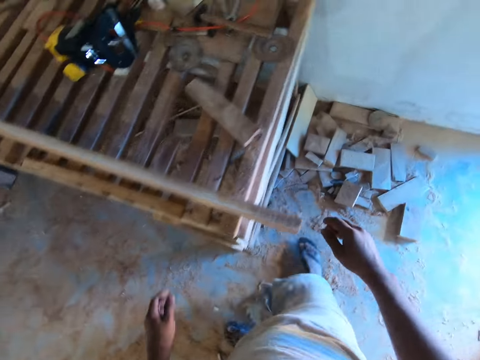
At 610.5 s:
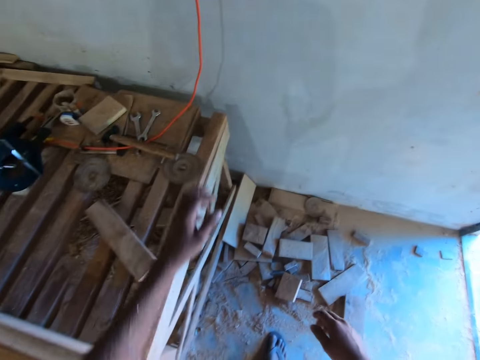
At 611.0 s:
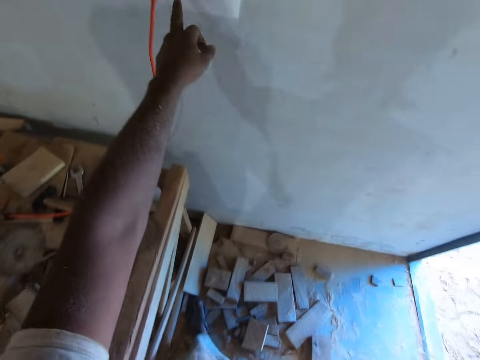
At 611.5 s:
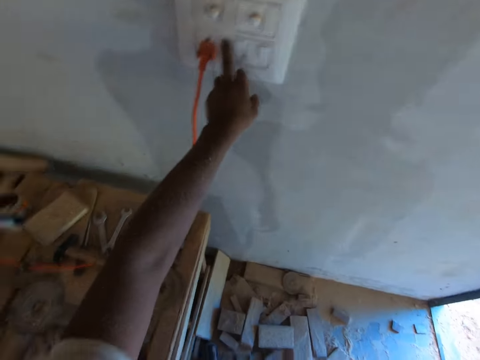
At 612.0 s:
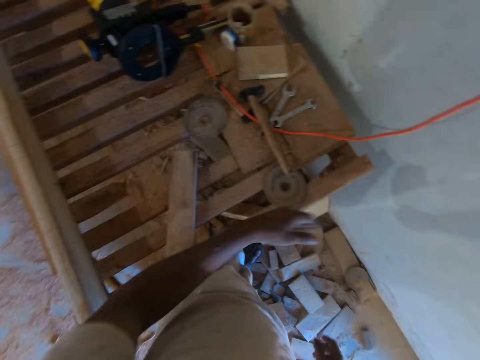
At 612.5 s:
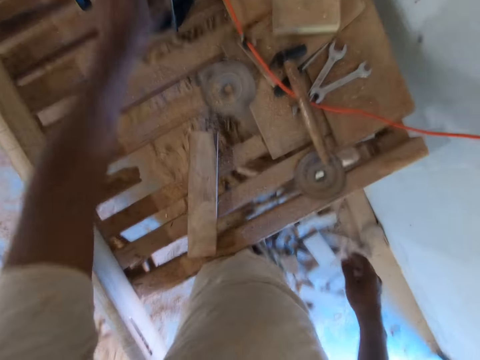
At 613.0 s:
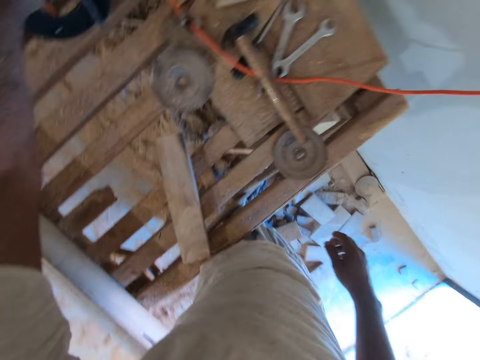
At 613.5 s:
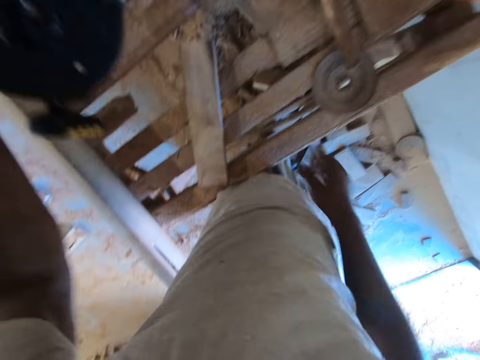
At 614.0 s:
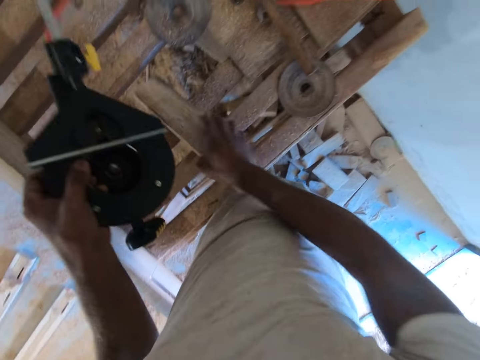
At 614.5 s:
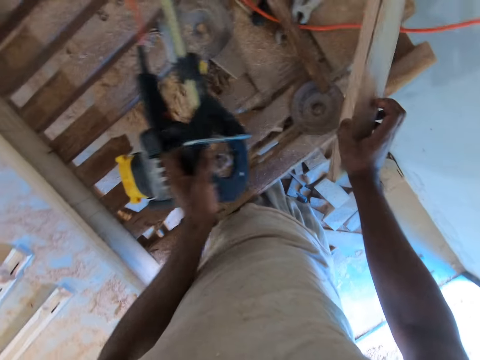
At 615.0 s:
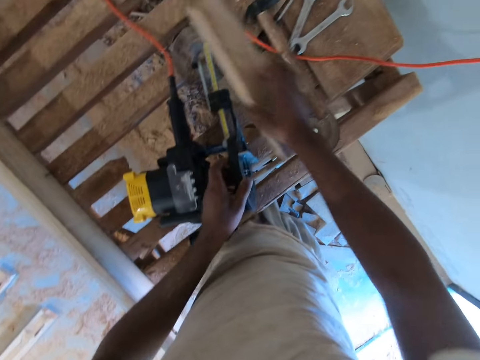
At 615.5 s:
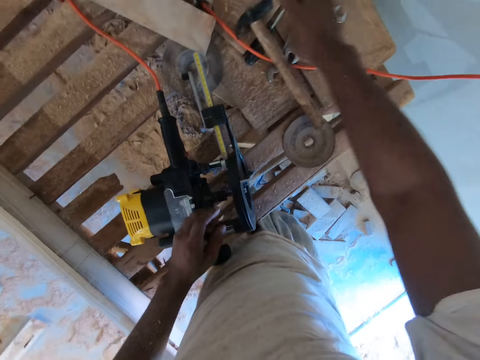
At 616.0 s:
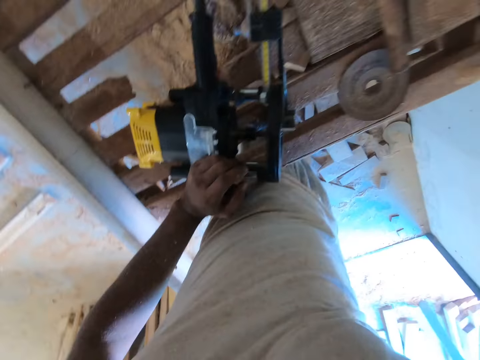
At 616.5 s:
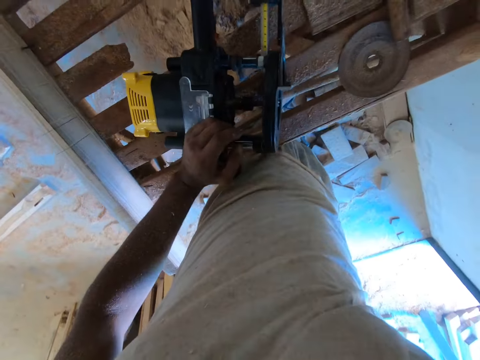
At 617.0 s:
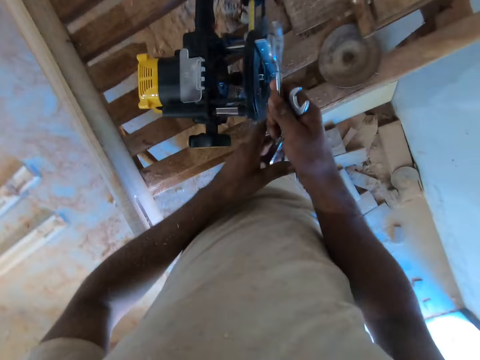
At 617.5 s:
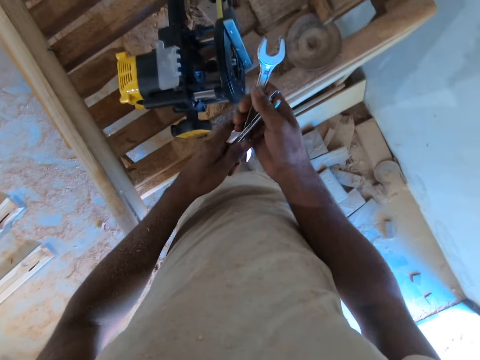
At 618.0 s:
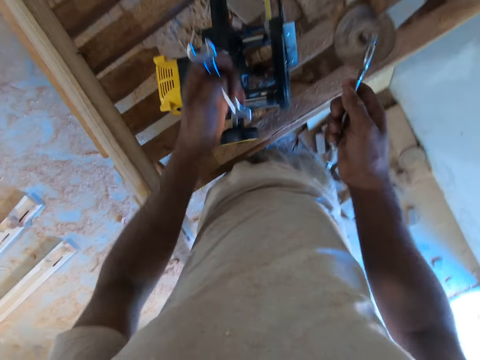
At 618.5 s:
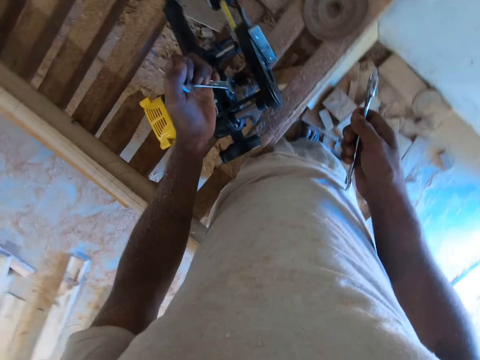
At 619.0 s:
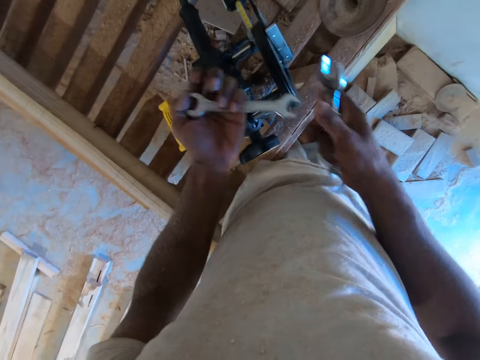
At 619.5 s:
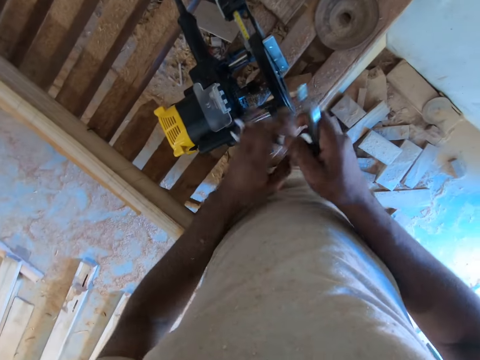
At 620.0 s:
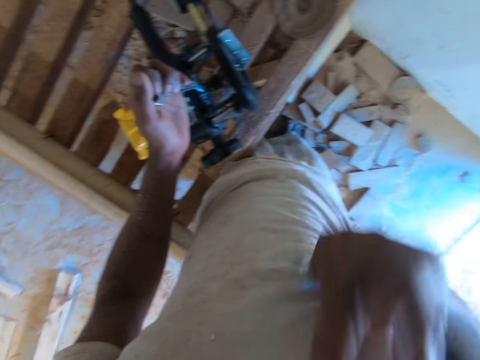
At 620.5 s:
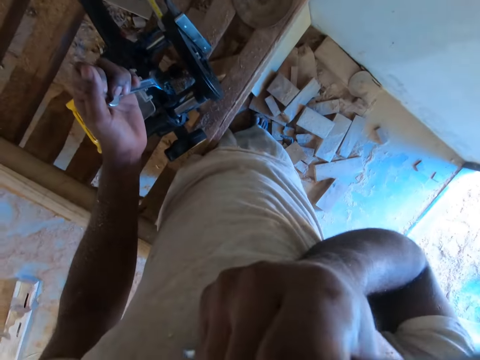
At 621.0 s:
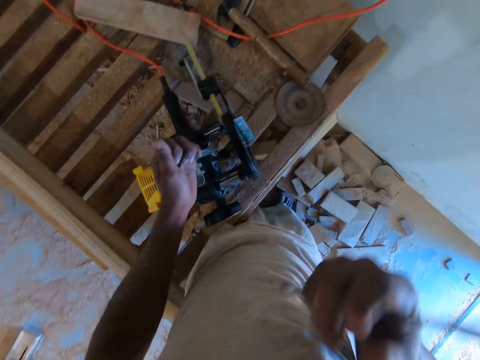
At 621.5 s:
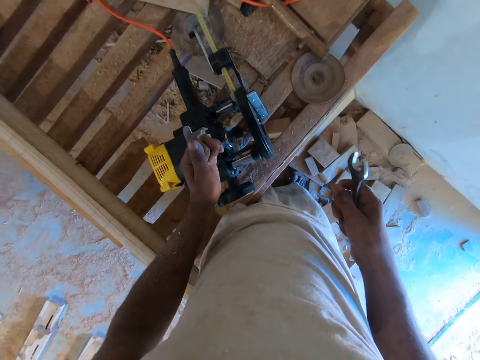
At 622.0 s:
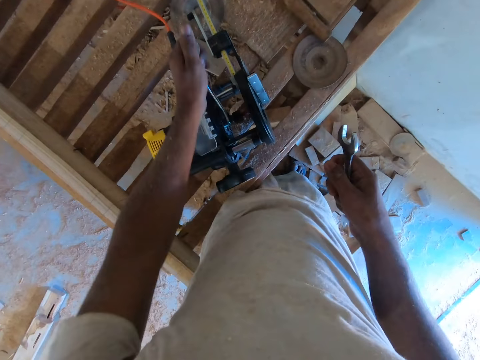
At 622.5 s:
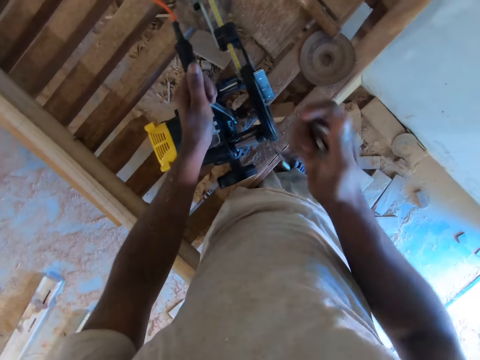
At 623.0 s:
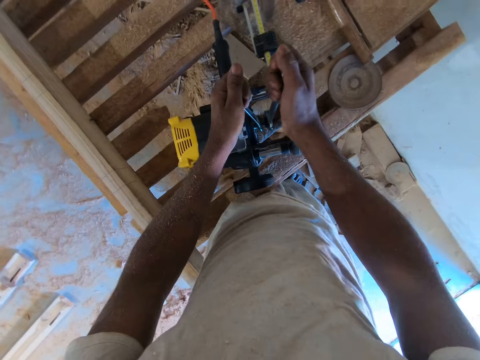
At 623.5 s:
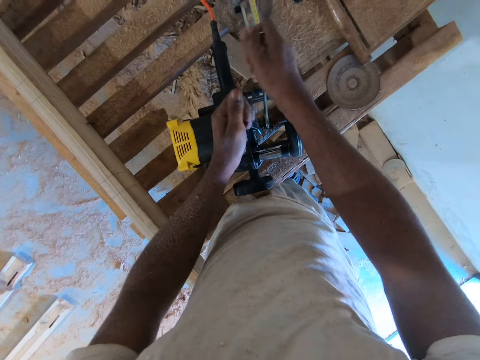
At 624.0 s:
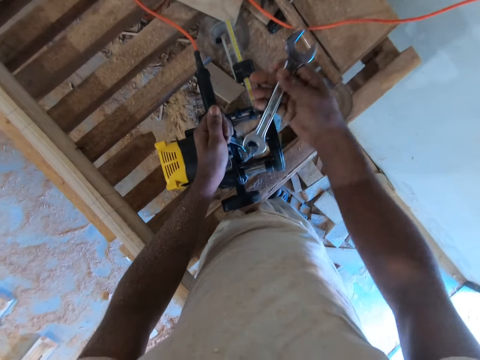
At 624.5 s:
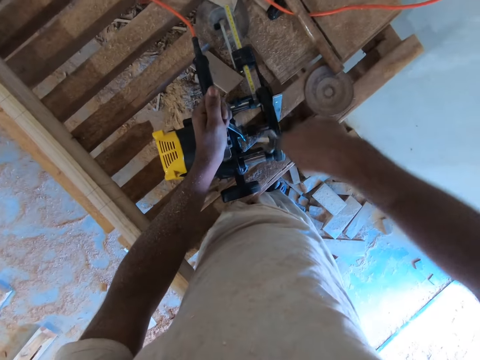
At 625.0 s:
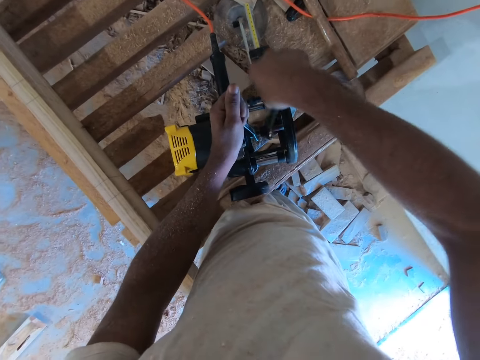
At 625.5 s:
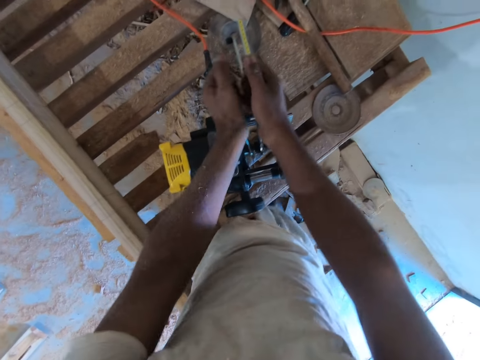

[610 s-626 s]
The camera wearer presses a switch on the wall with his left hand. He picks the wood planer machine from the platform with his left hand. He picks the piece of wood from the platform with his left hand and moves the wood. He places the wood planer machine on the platform with his left hand. He drops the piece of wood on the platform with his right hand. He picks some spanners from the platform with his right hand. He passes the spanner from his right hand to his left hand. He passes the spanner from his left hand to his right hand. He moves the spanner on different angles. He passes the spanner from his right hand to his left hand. He scratches himself. He unscrews a nut in the wood planer machine with the spanner in his left hand. He unscrews the nut in the wood planer machine with the spanner in his right hand. He removes a bolt with the two spanners.

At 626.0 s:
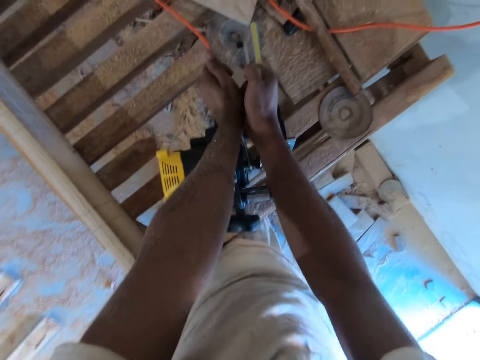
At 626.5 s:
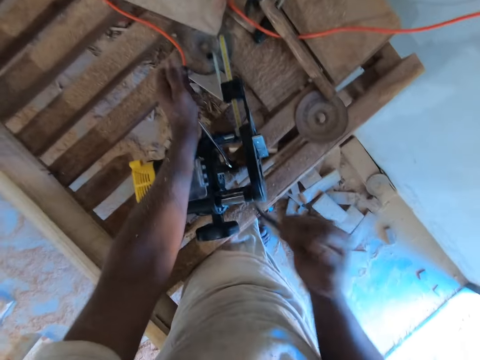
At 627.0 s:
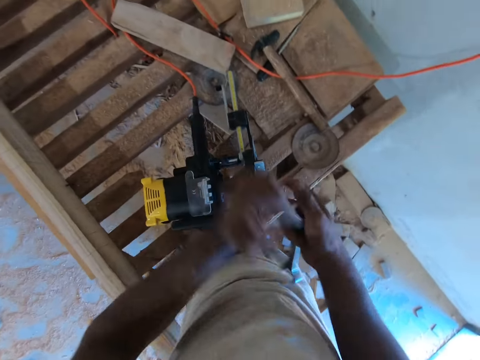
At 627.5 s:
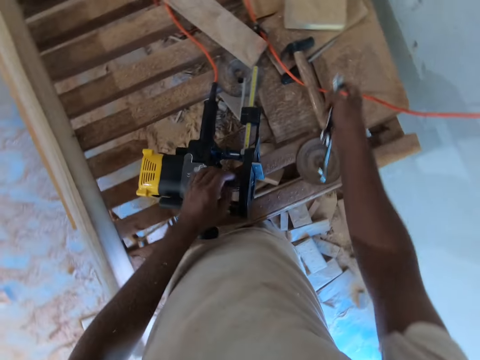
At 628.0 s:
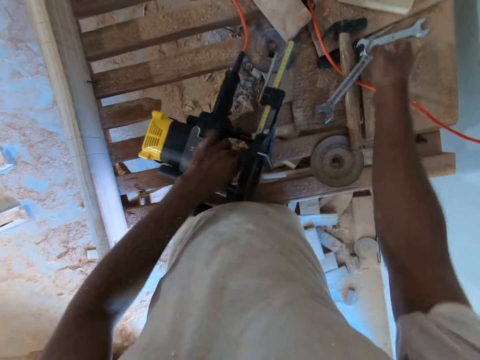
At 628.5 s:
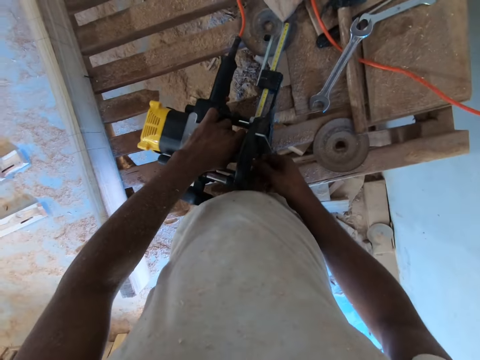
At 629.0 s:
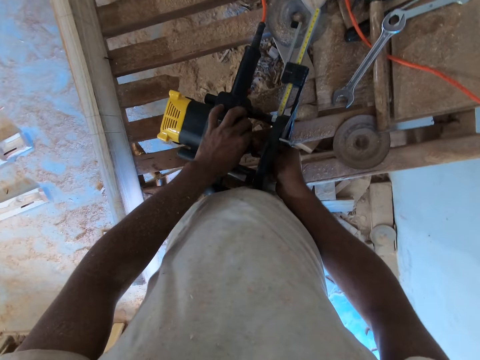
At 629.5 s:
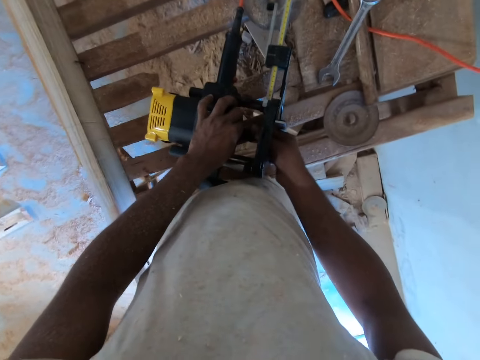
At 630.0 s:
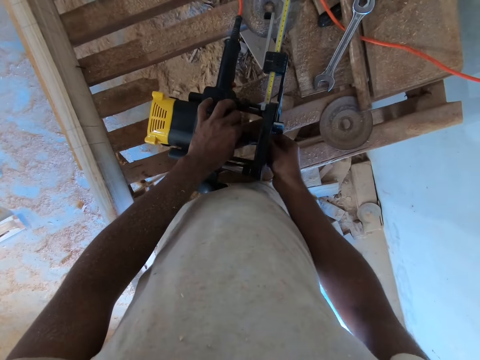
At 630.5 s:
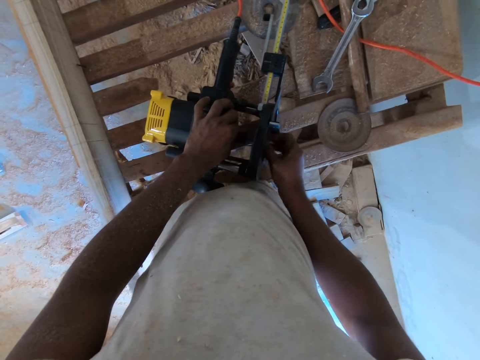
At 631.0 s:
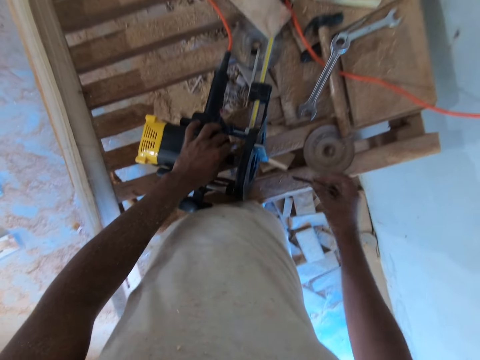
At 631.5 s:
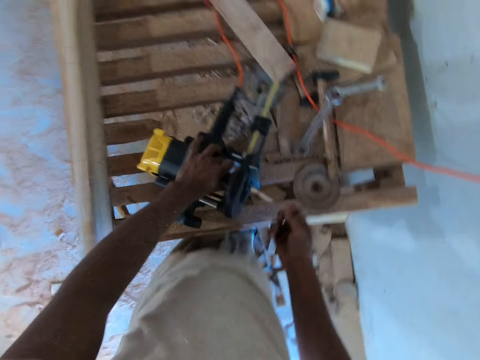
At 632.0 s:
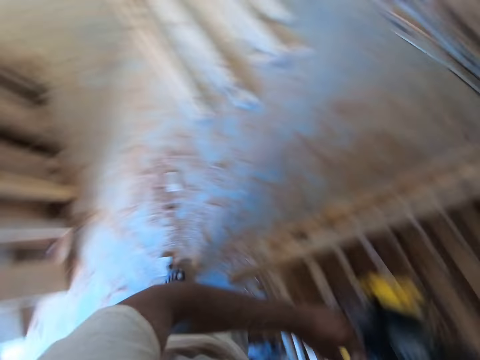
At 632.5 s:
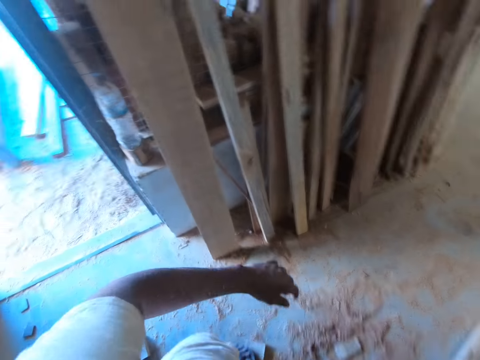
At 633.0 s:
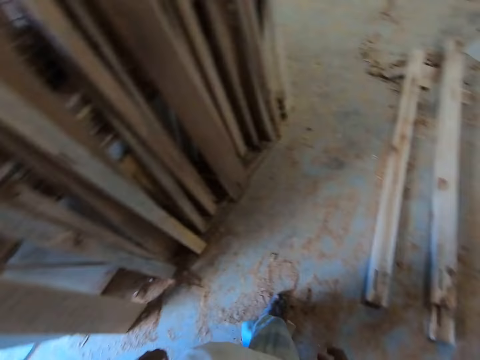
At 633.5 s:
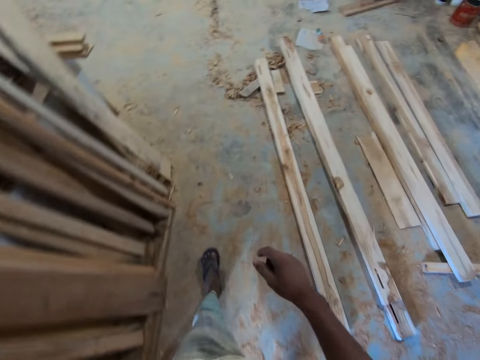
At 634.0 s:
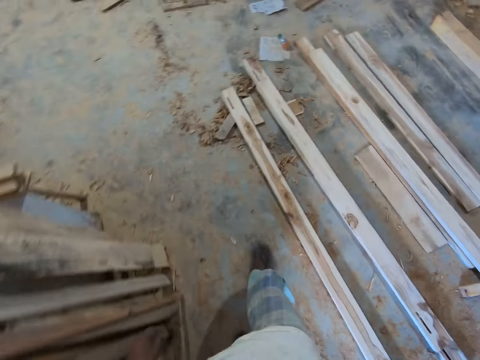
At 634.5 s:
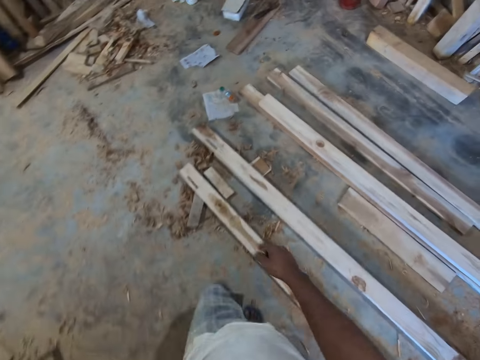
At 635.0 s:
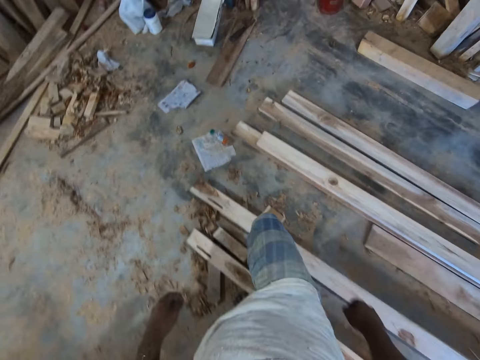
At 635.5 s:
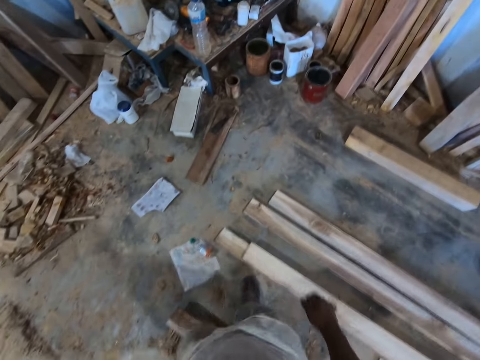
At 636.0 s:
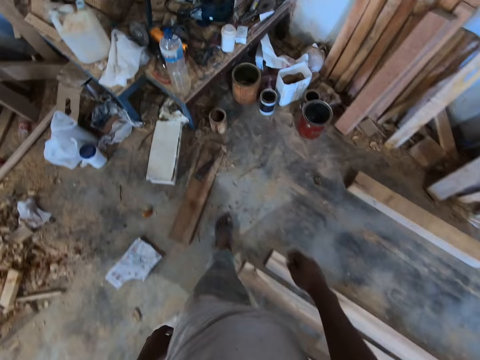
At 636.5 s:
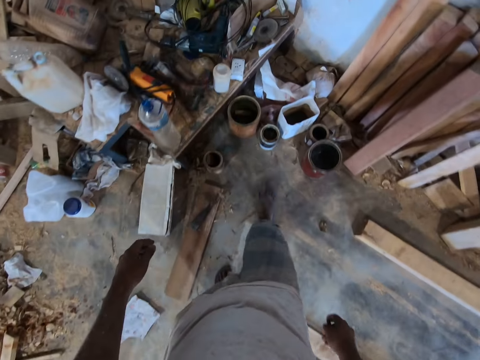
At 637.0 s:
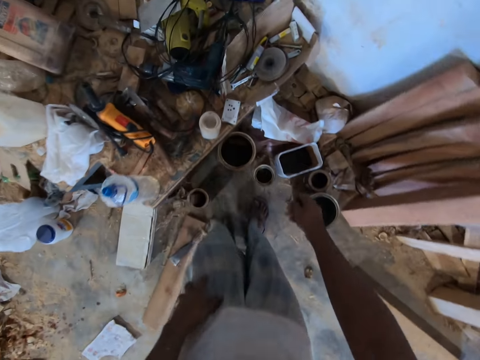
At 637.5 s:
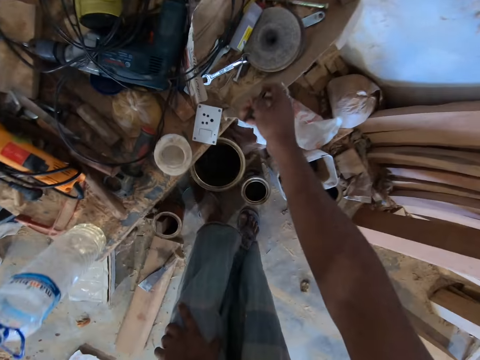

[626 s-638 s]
The camera wearer passes the spanner from his left hand to his right hand. He drops the spanners on the platform with his right hand. He unscrews the nut in the wood planer machine with his right hand. He drops the nut on a table with his right hand.
